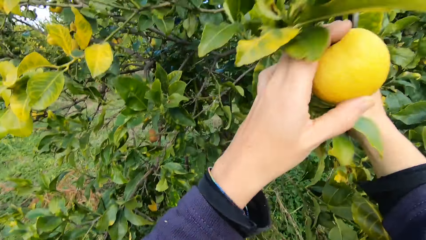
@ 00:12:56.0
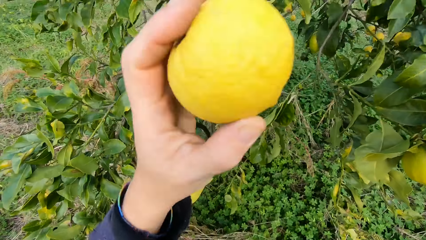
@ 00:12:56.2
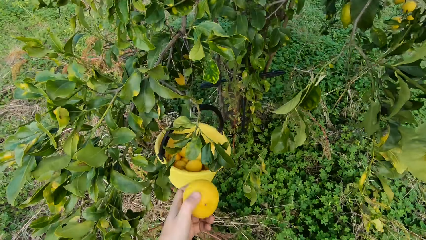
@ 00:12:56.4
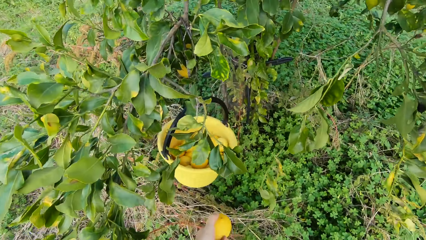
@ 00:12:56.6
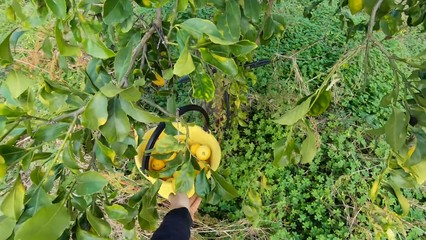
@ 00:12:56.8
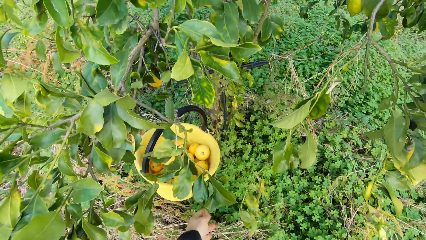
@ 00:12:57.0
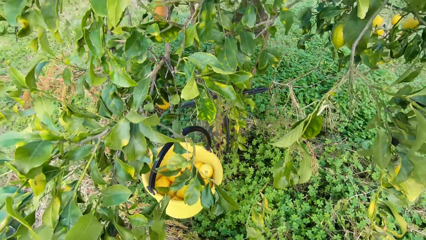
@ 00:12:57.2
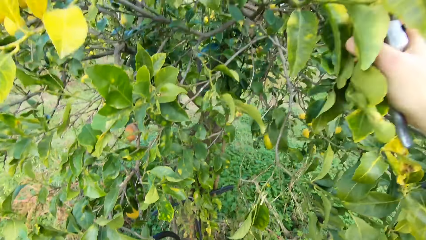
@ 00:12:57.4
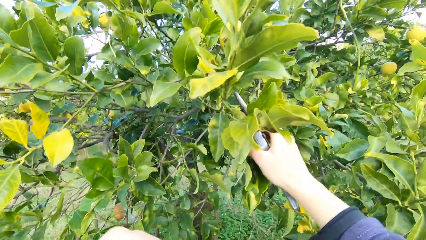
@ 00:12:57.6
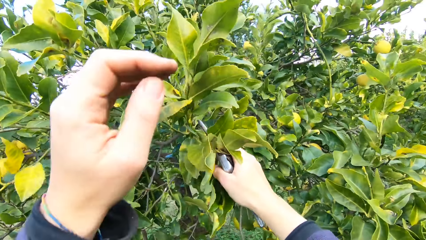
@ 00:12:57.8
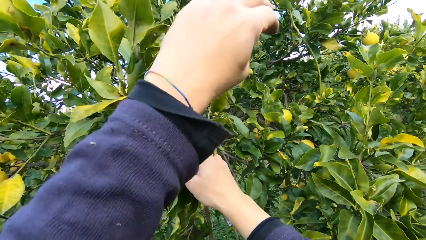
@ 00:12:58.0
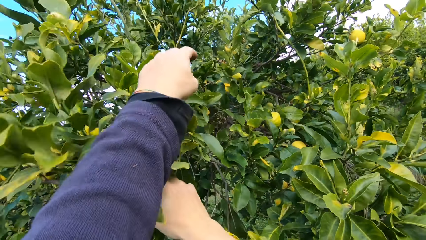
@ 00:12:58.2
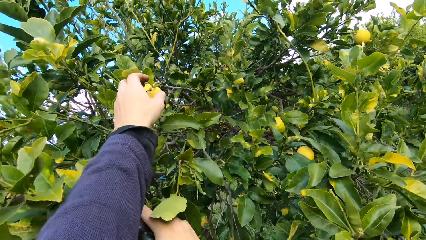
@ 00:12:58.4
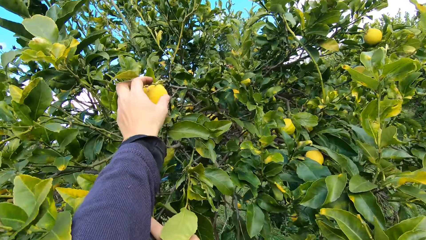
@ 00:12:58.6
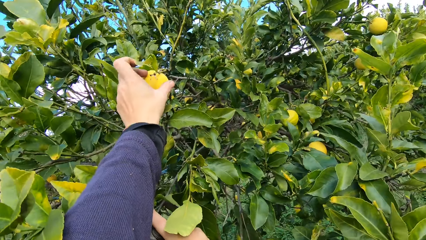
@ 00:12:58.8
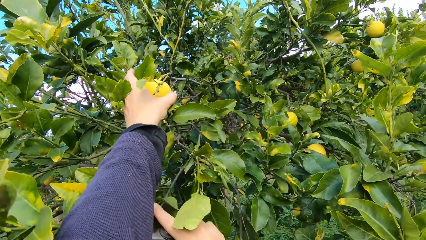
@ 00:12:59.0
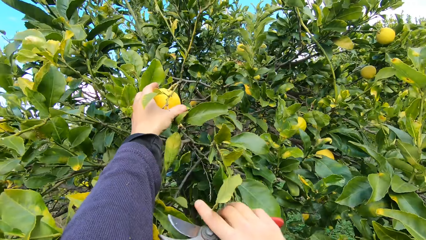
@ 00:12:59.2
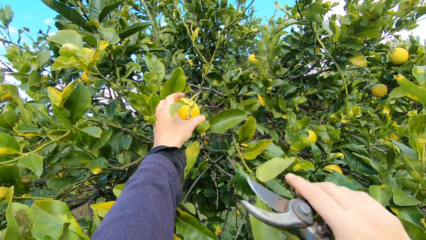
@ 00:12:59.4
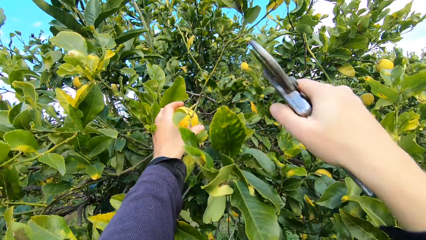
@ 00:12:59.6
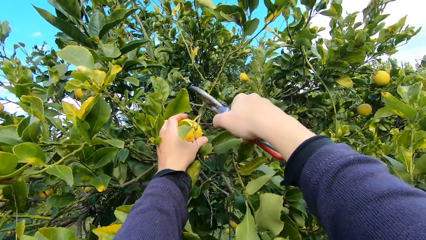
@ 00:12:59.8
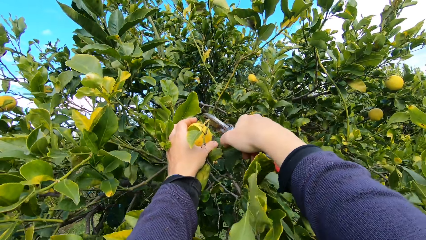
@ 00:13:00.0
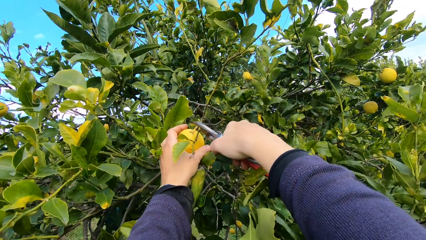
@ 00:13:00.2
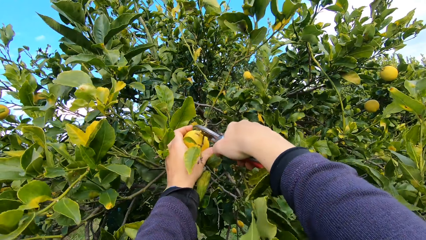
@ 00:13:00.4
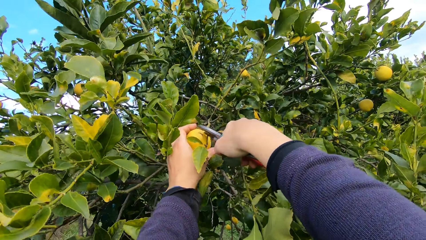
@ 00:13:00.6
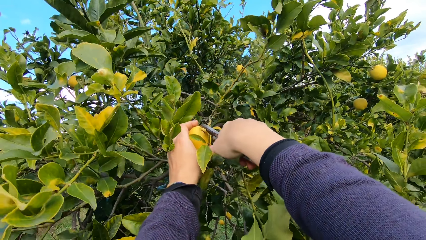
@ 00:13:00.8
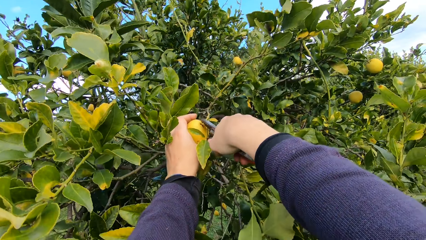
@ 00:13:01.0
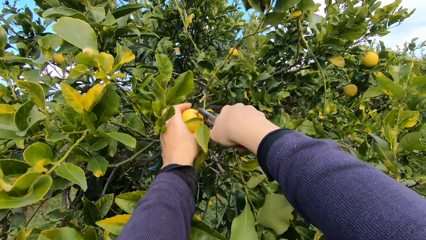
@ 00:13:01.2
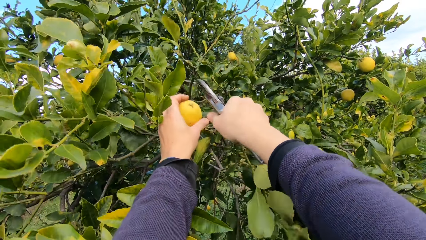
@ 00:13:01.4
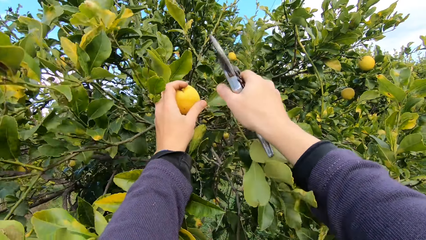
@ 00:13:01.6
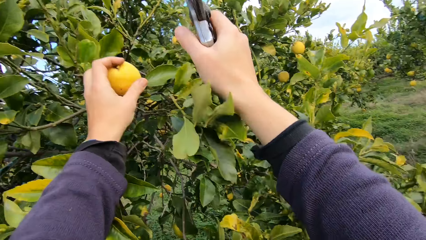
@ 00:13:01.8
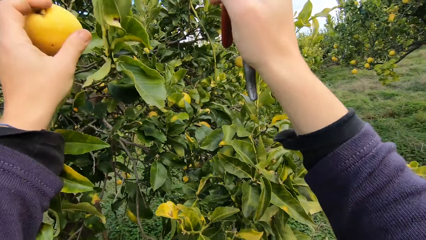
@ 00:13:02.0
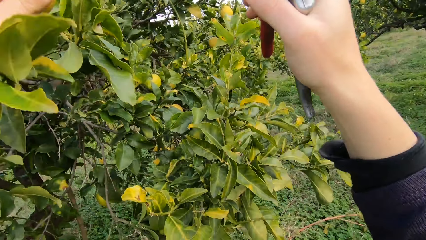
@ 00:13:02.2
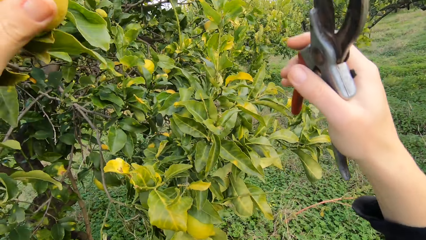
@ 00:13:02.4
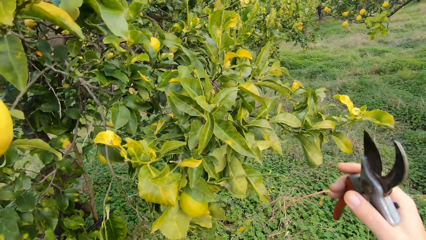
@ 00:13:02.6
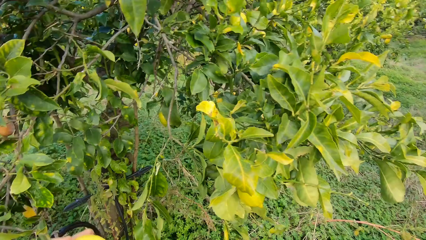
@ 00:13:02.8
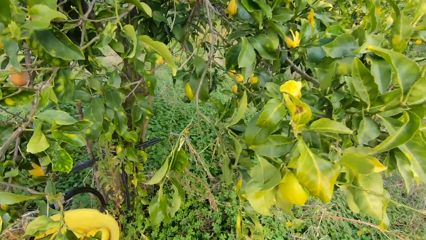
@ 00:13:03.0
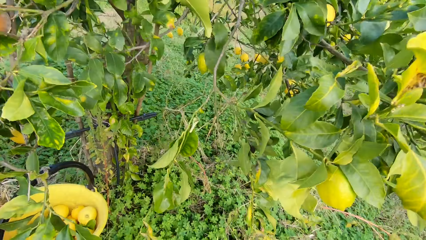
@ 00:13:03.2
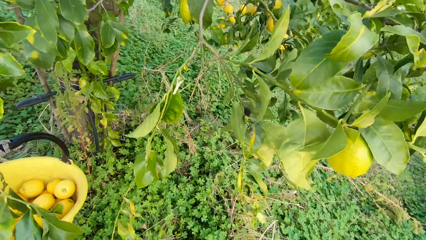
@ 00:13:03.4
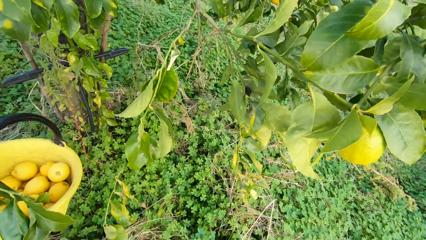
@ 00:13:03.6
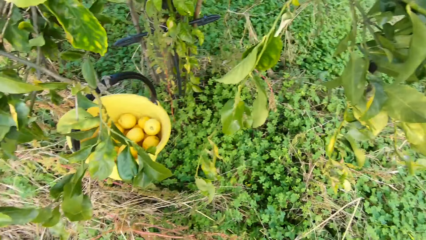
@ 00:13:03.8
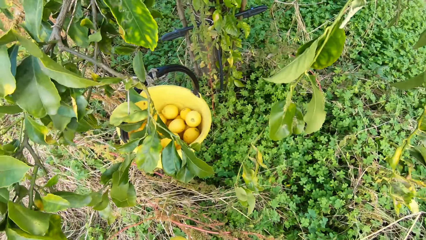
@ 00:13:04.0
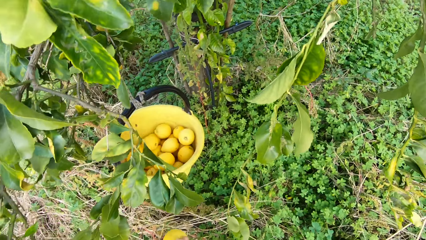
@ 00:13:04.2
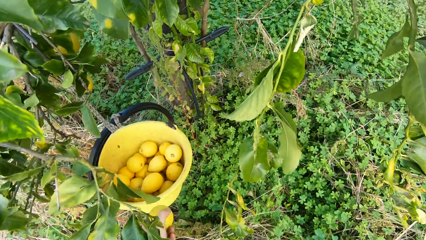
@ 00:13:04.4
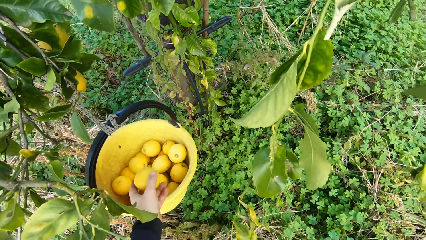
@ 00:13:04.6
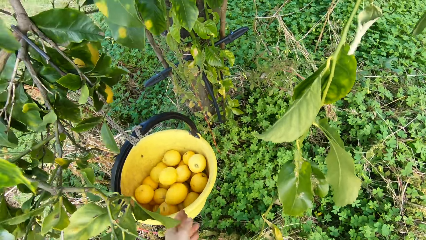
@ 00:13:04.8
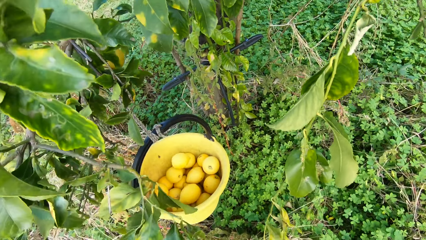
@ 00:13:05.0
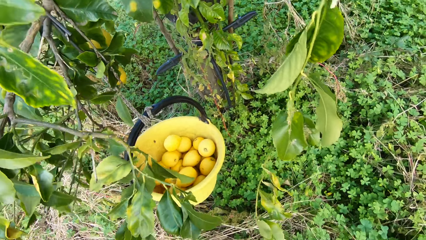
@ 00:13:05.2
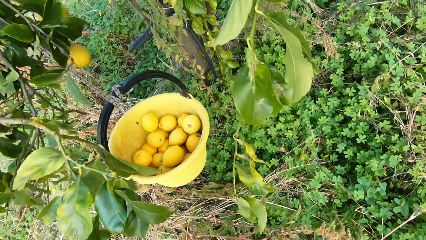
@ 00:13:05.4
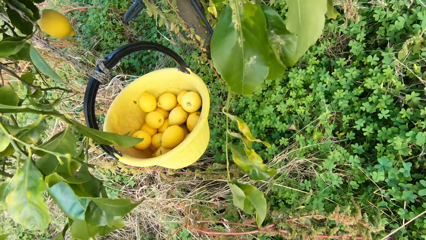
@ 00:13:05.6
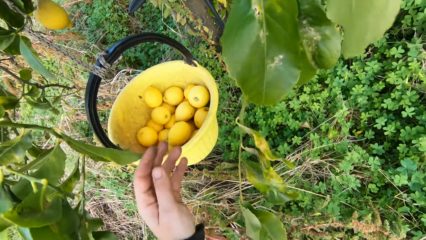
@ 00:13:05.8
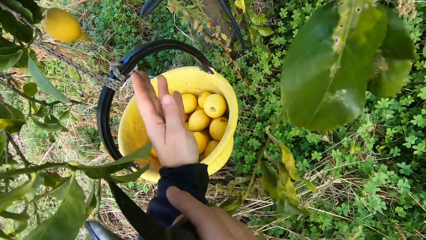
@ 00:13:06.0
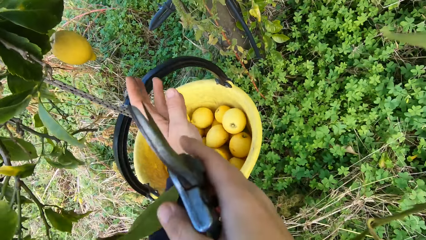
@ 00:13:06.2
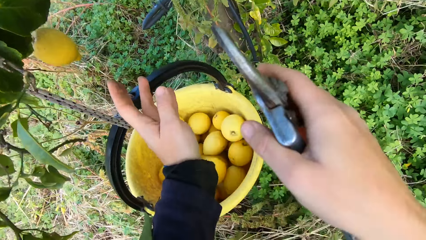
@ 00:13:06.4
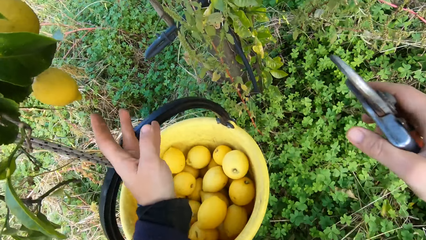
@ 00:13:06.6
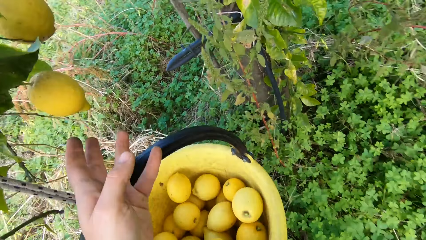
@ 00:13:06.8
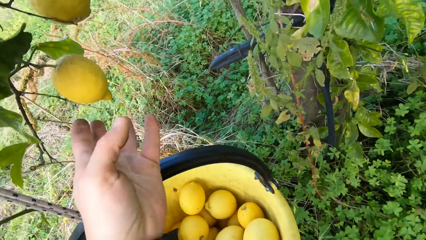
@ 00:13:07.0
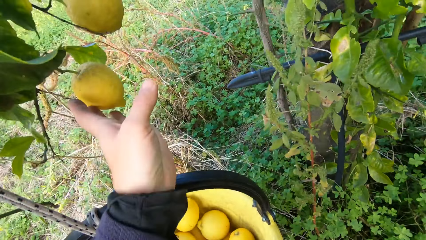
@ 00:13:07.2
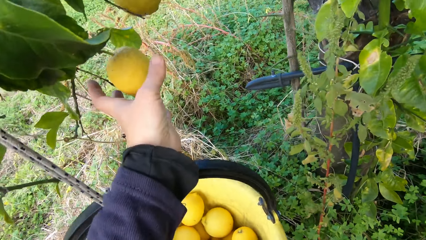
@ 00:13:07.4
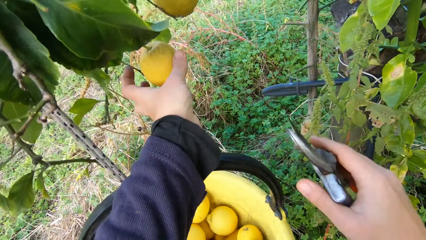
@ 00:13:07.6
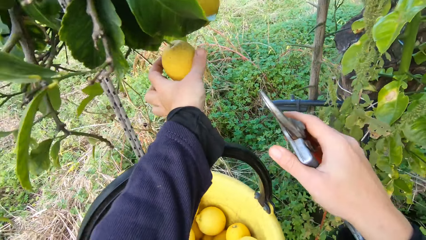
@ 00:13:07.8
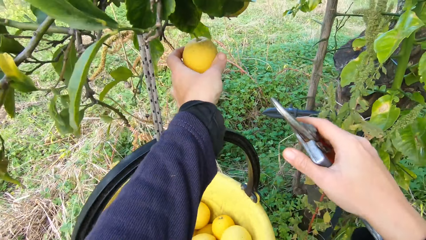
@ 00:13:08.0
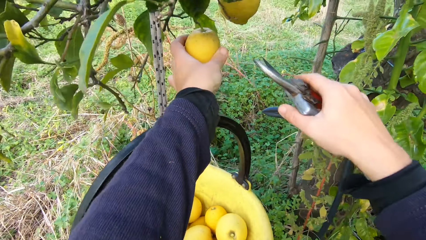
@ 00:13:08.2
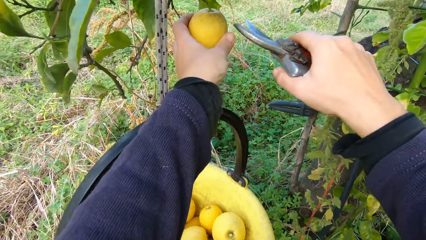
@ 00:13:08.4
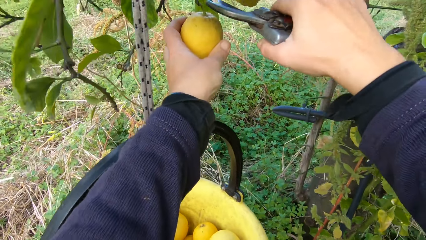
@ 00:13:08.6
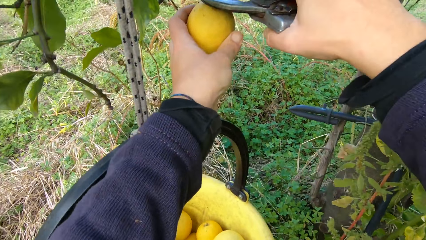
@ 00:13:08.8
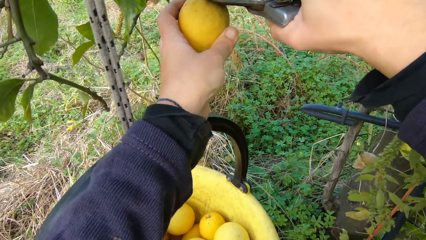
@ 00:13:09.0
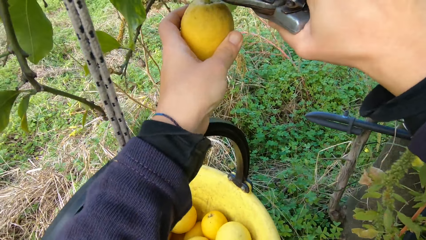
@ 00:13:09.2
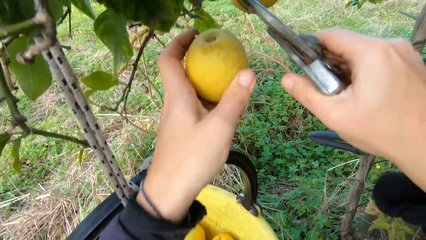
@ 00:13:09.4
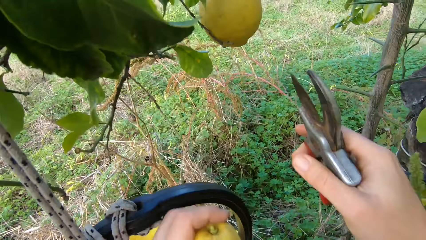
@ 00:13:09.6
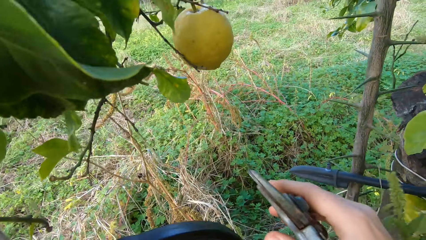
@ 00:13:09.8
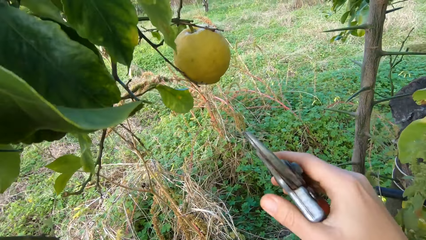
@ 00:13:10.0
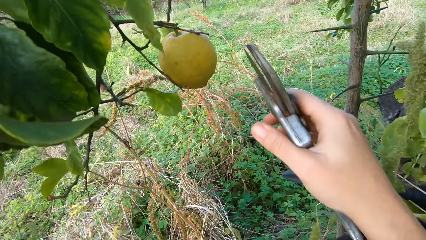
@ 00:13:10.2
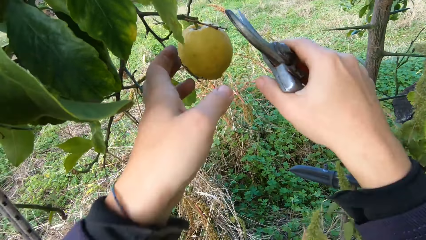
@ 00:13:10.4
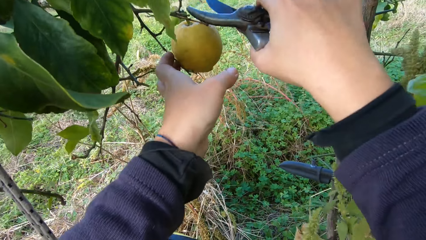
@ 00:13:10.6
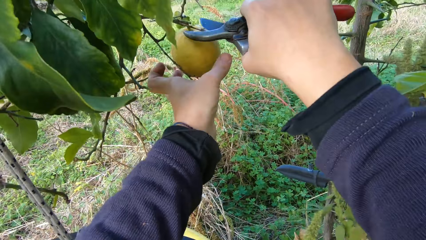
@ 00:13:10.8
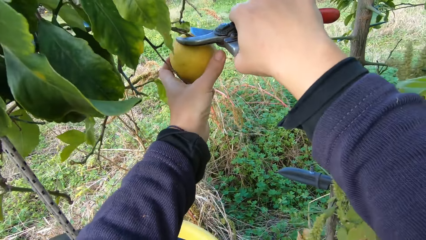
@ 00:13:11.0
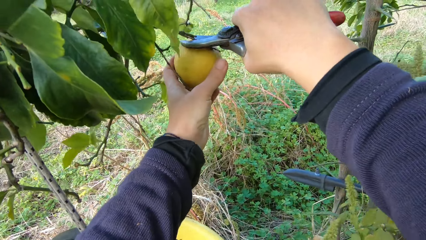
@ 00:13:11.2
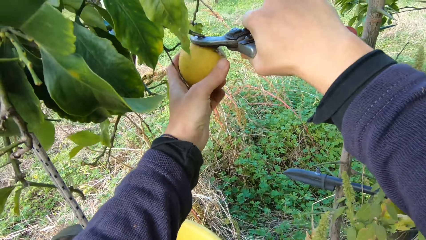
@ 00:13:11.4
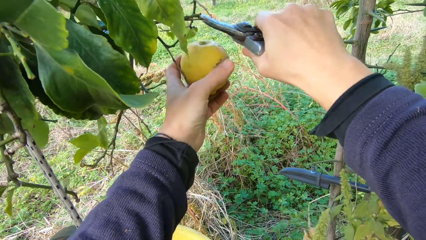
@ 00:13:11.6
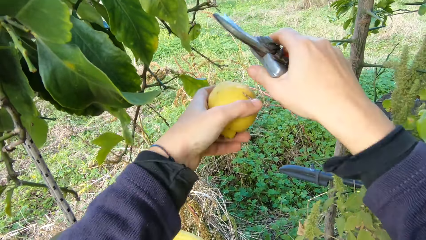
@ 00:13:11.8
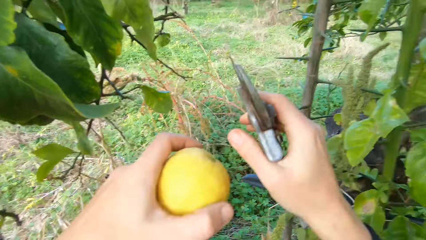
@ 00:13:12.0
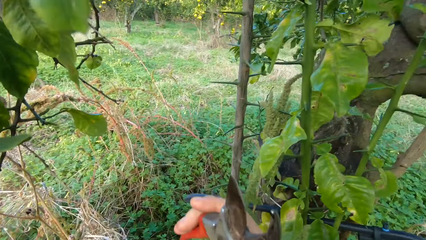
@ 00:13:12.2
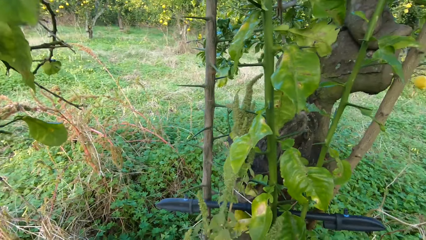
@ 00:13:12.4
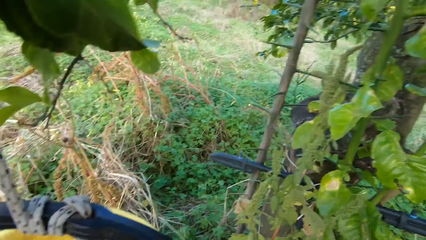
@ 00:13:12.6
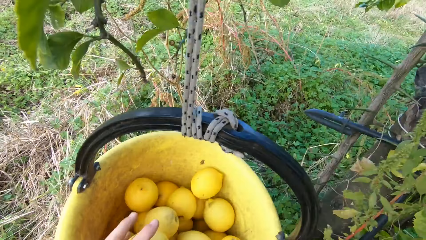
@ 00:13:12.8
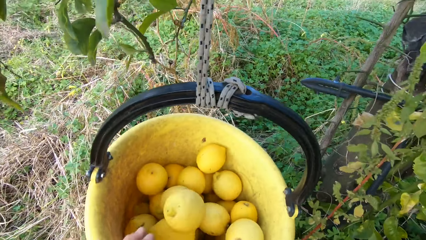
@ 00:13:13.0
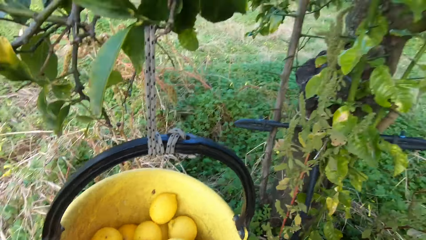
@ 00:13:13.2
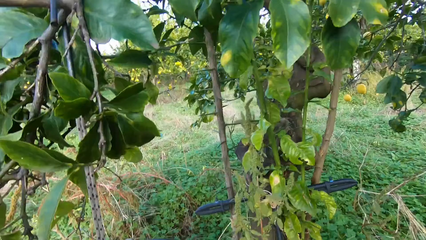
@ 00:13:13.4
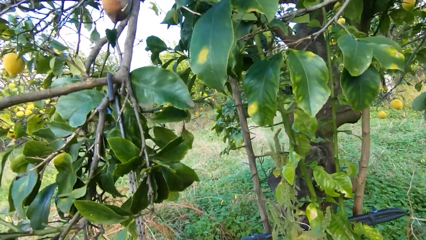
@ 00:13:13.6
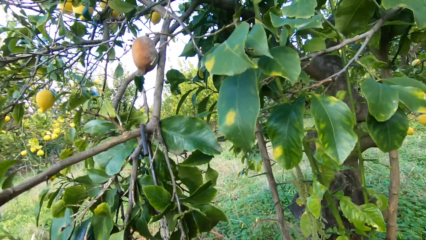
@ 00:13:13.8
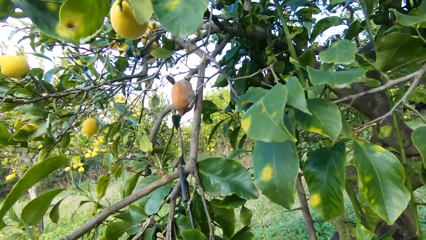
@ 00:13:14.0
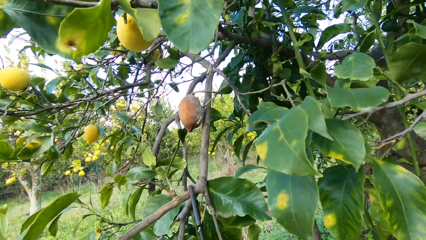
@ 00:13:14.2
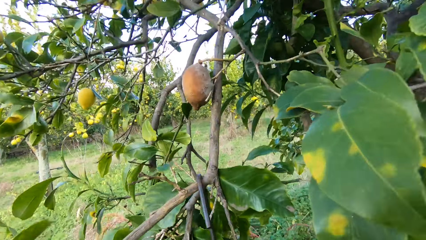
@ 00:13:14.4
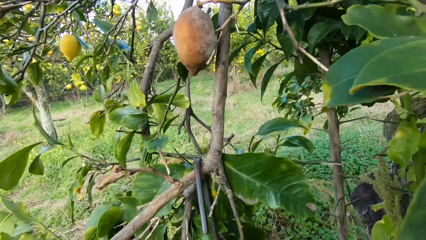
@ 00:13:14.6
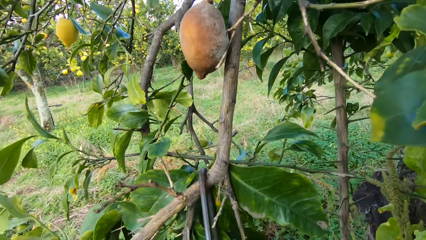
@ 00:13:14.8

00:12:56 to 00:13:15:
The camera wearer throws the lemon into the bucket. They hold a lemon. They pluck another lemon from the tree with the plier, a pruning shear. They throw the lemon into the bucket. They hold a lemon. They pluck another lemon from the tree with the plier. They throw the lemon into the bucket. They hold a lemon. They pluck another lemon from the tree with the plier. They throw the lemon into the bucket. They walk in the farm.
